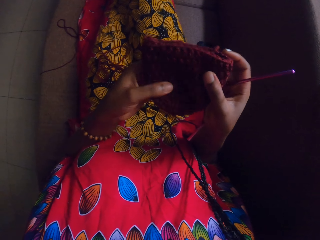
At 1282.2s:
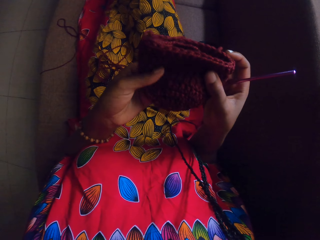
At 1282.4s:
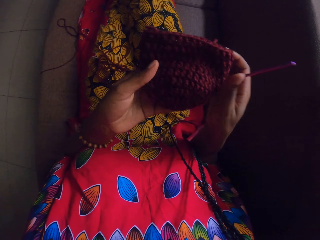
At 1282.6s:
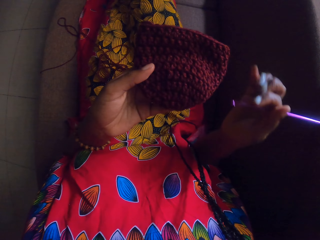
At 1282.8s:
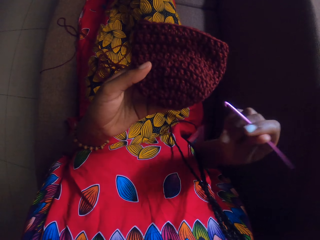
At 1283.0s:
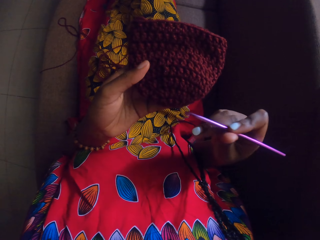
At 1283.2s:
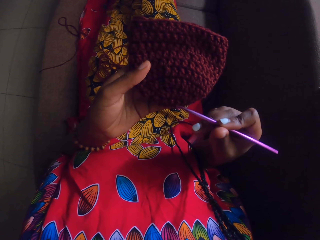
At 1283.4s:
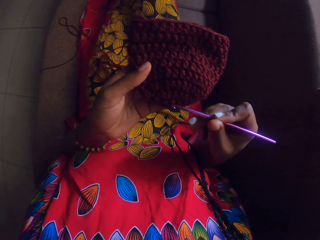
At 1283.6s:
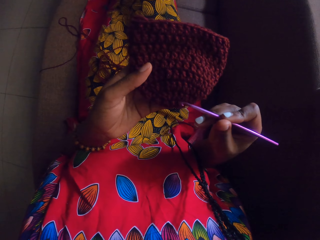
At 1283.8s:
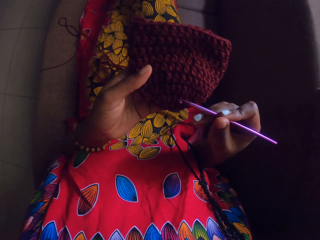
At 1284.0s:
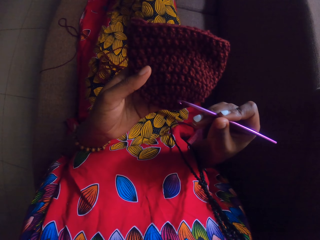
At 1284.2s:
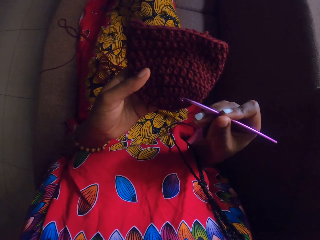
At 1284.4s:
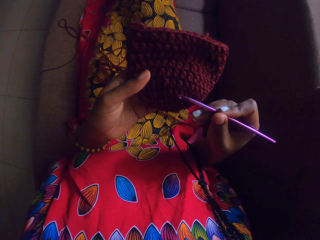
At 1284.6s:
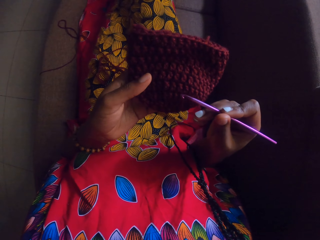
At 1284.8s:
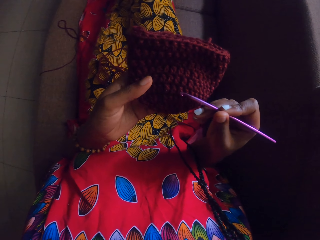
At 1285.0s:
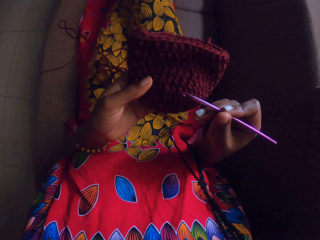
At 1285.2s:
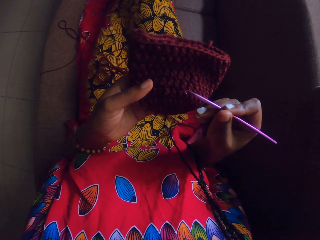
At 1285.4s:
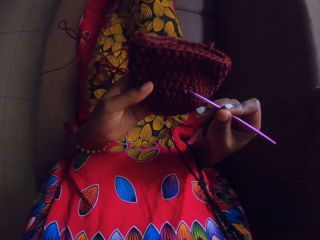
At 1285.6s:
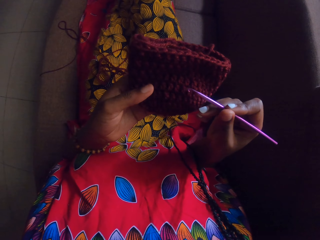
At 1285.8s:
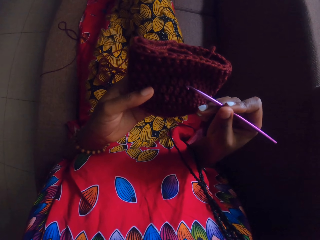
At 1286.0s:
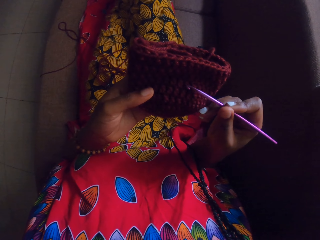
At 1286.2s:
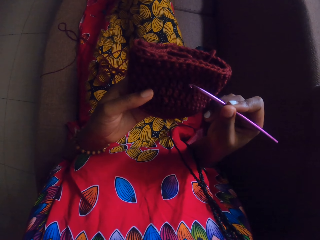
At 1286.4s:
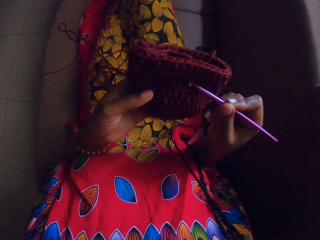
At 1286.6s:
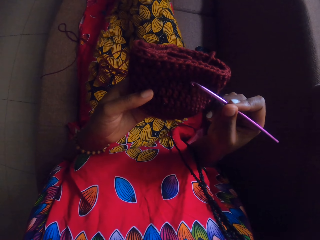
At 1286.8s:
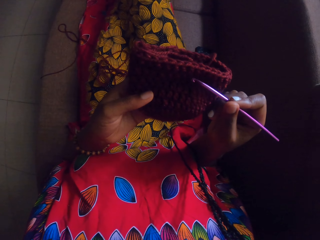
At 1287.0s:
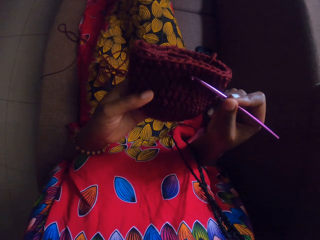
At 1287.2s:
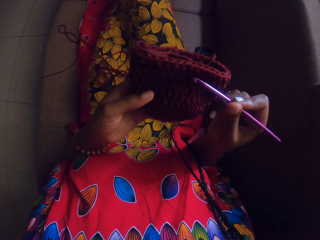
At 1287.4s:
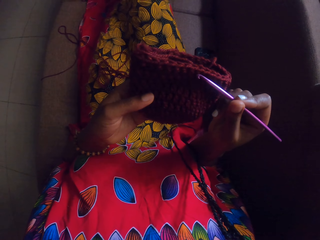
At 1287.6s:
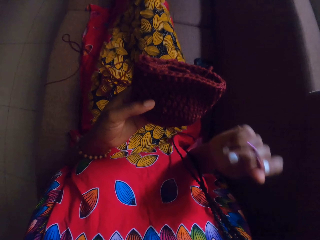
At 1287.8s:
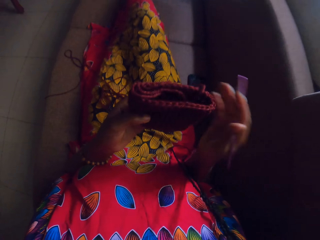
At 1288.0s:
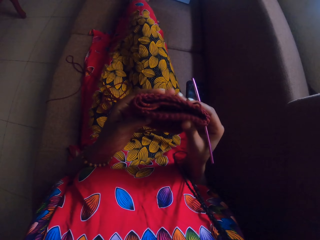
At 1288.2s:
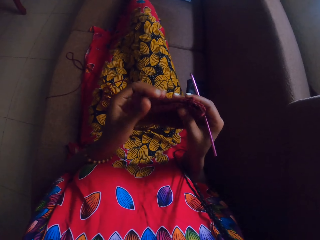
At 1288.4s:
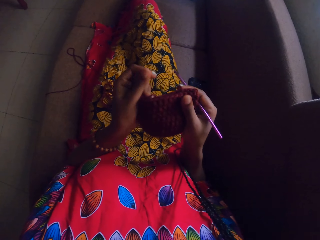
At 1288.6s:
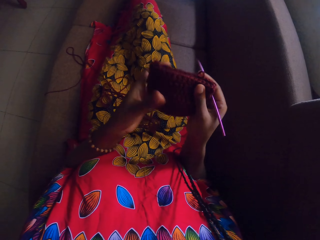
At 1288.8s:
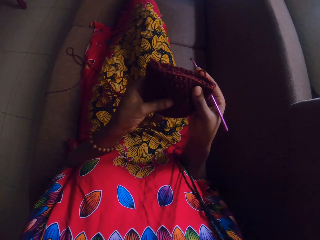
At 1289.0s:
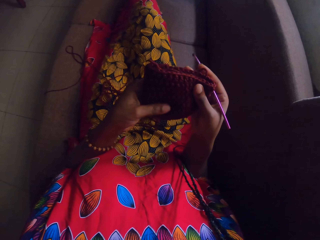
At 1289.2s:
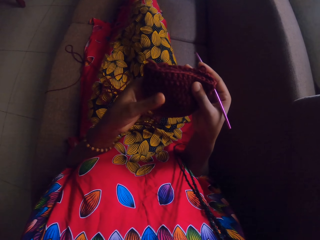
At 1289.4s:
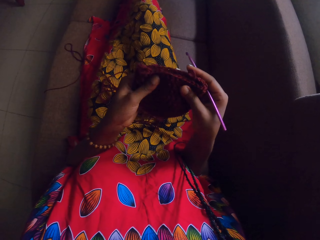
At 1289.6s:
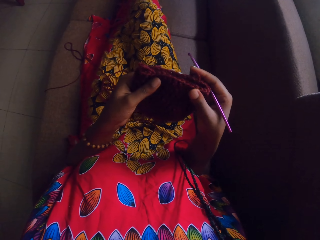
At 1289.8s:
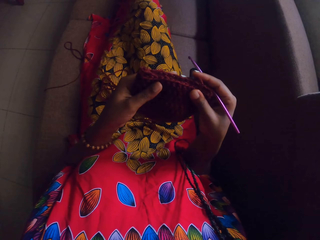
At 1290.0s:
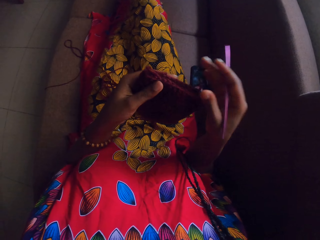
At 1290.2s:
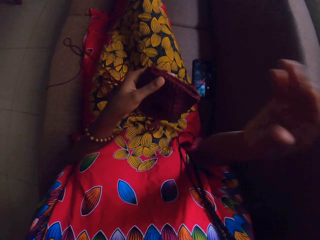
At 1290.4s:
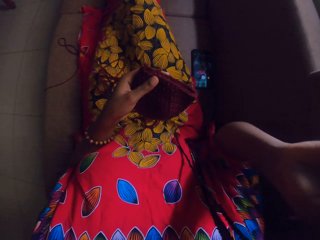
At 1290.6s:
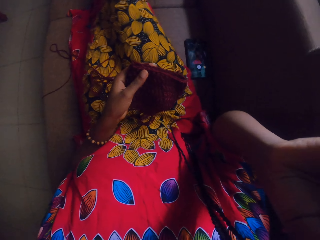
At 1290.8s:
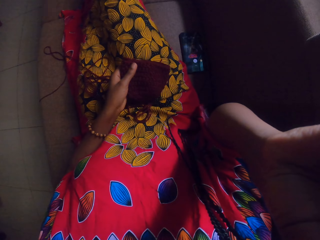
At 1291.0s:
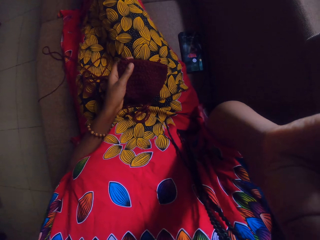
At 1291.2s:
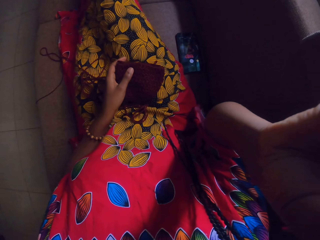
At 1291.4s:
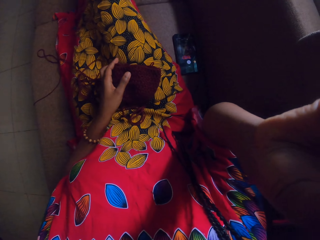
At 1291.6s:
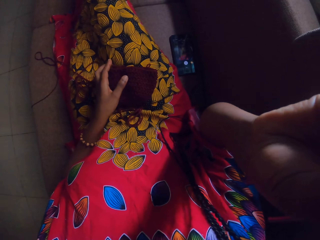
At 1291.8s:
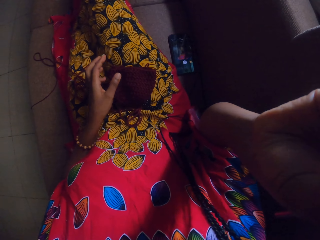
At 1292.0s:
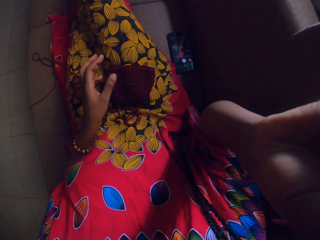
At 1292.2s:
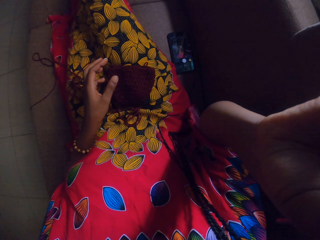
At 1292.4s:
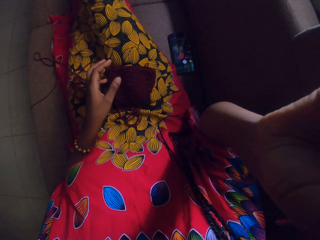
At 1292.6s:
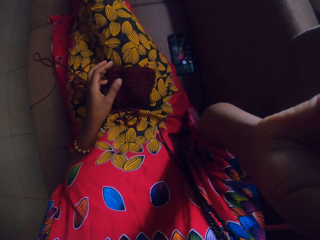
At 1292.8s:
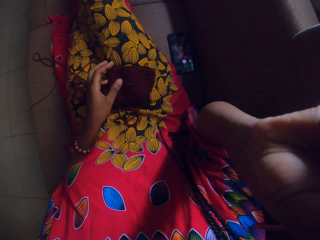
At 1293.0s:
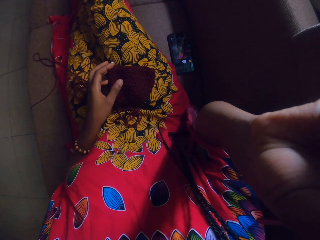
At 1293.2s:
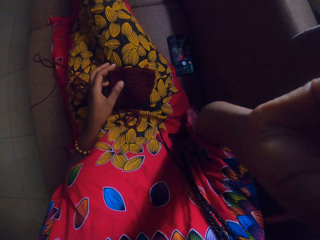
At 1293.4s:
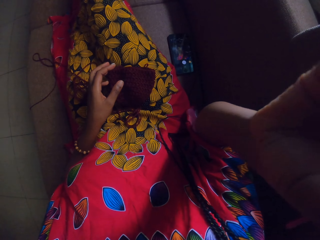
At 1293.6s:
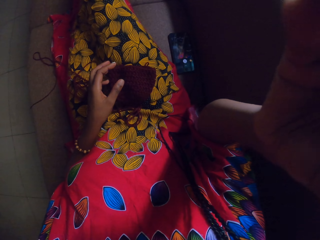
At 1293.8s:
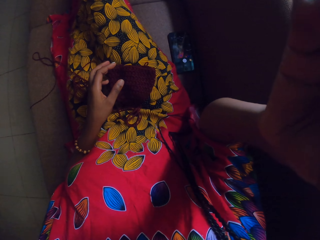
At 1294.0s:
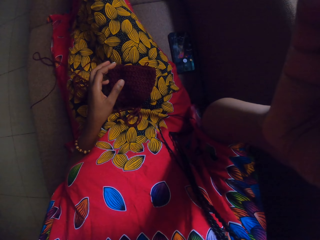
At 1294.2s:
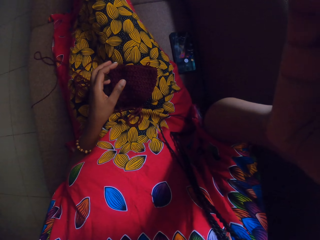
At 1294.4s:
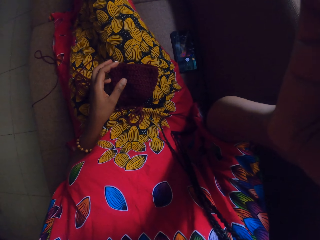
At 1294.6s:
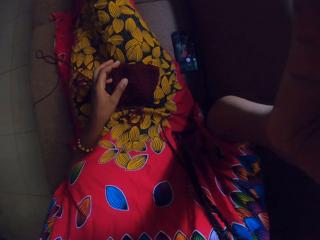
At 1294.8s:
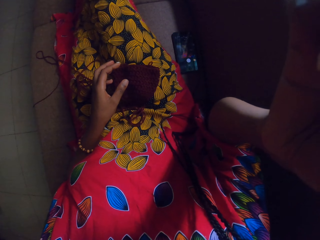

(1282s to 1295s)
The camera wearer counts the steps made on the crocheted yarn. She touches the yarn, adjusts the yarn with both hands, and touches her face with her right hand. She drops the yarn on her lap with her left hand.
